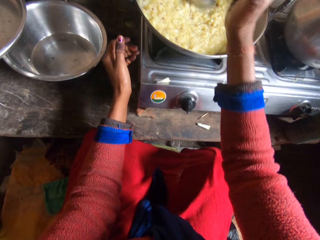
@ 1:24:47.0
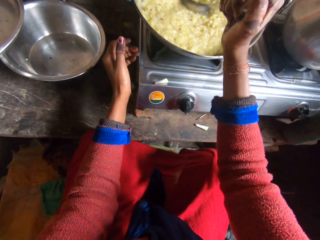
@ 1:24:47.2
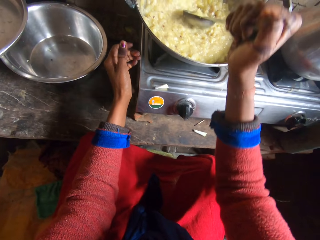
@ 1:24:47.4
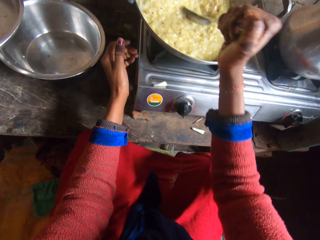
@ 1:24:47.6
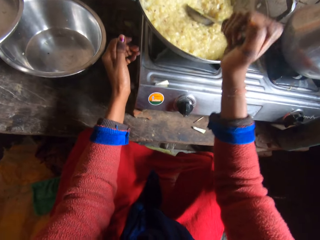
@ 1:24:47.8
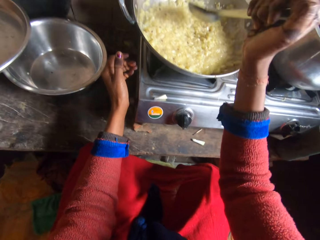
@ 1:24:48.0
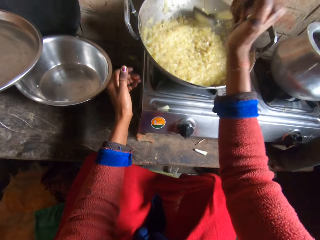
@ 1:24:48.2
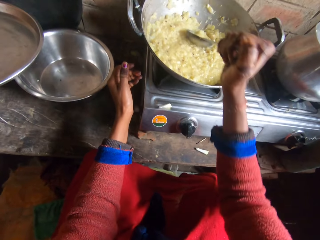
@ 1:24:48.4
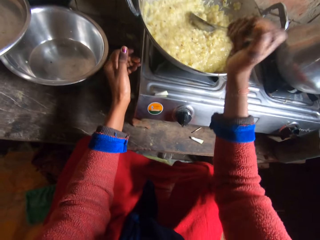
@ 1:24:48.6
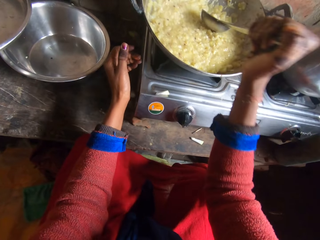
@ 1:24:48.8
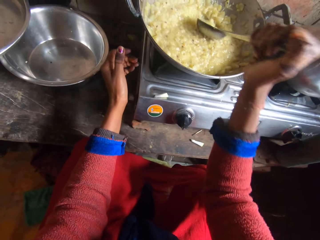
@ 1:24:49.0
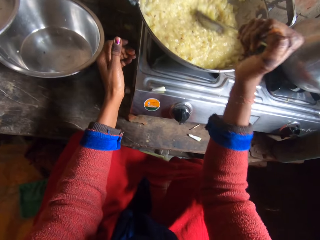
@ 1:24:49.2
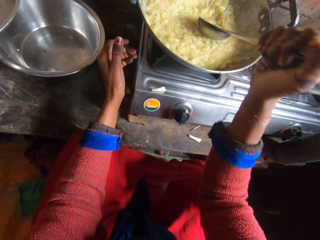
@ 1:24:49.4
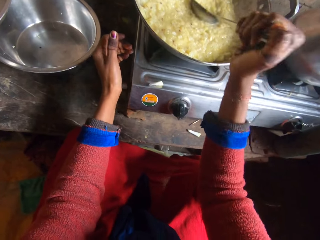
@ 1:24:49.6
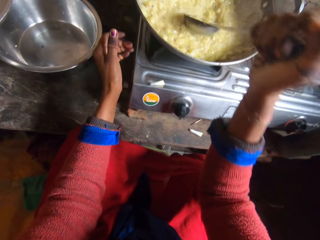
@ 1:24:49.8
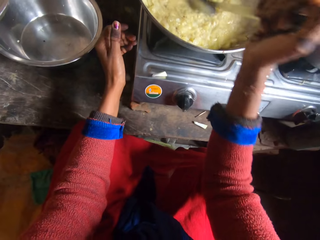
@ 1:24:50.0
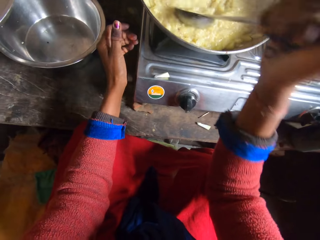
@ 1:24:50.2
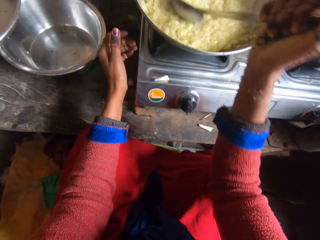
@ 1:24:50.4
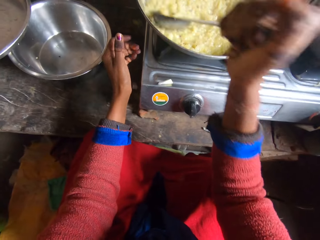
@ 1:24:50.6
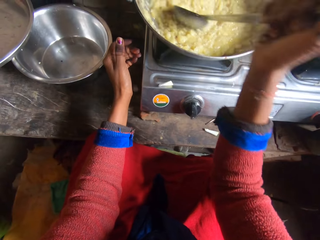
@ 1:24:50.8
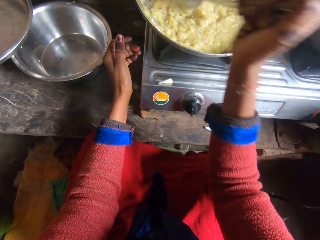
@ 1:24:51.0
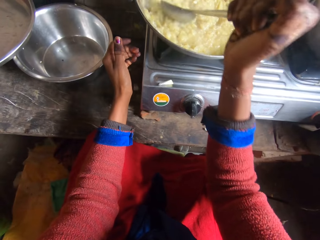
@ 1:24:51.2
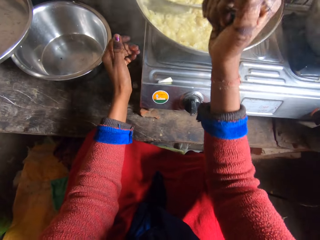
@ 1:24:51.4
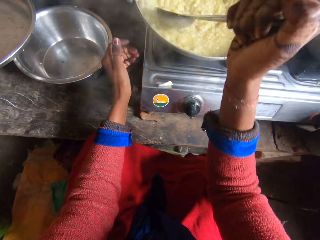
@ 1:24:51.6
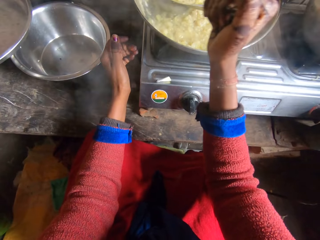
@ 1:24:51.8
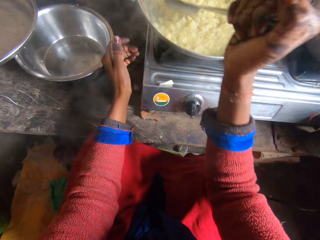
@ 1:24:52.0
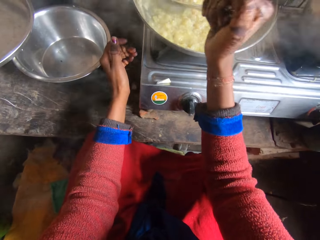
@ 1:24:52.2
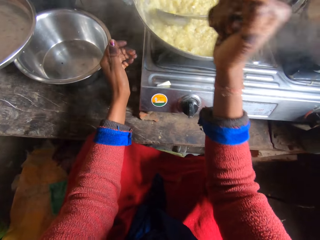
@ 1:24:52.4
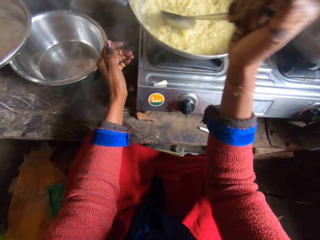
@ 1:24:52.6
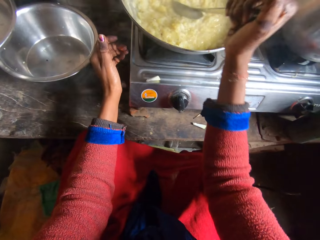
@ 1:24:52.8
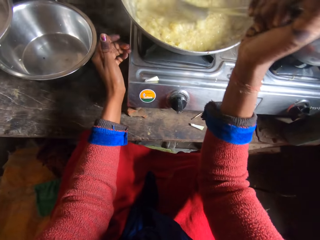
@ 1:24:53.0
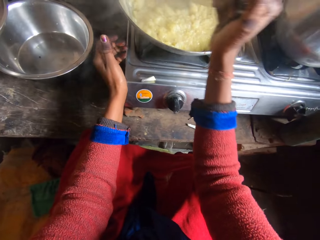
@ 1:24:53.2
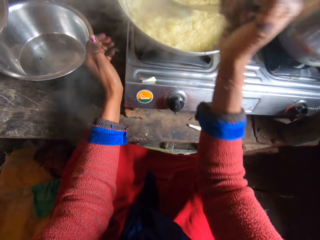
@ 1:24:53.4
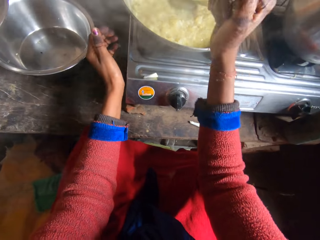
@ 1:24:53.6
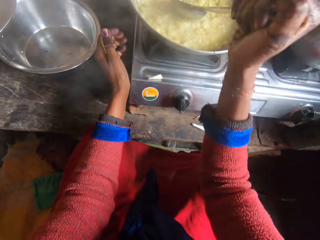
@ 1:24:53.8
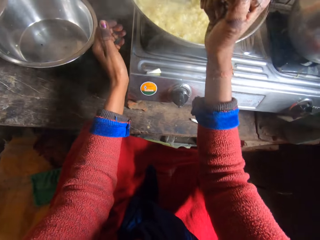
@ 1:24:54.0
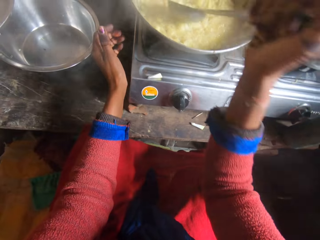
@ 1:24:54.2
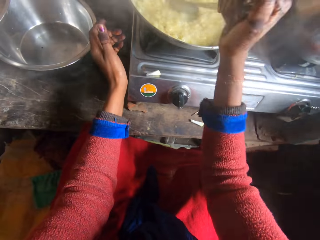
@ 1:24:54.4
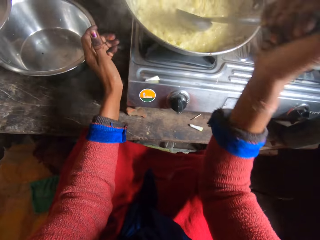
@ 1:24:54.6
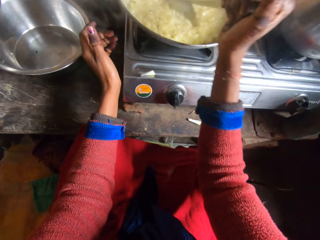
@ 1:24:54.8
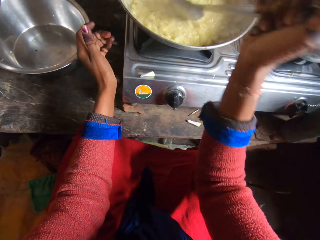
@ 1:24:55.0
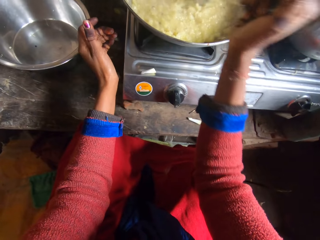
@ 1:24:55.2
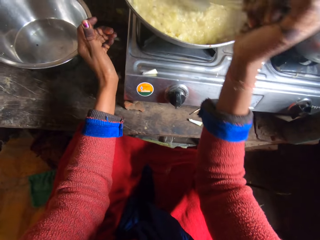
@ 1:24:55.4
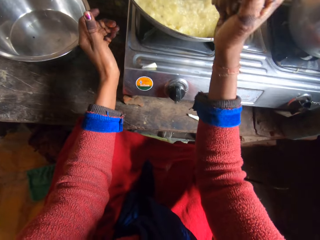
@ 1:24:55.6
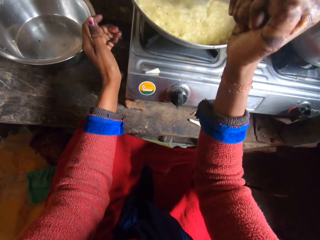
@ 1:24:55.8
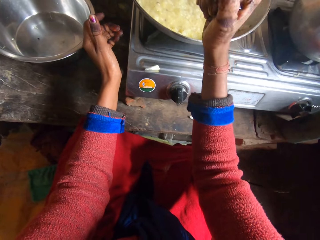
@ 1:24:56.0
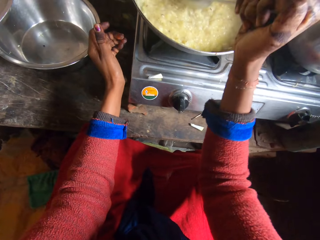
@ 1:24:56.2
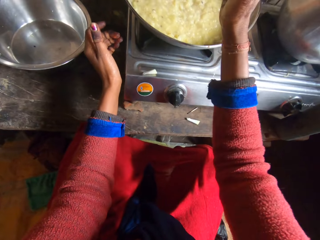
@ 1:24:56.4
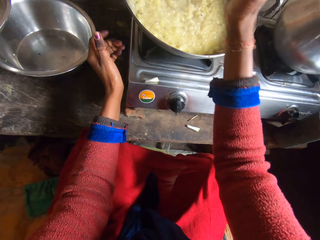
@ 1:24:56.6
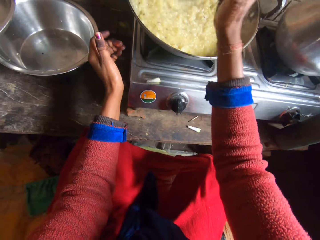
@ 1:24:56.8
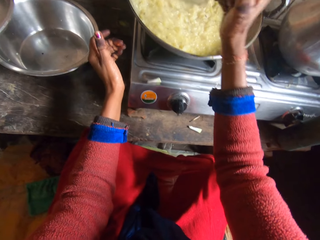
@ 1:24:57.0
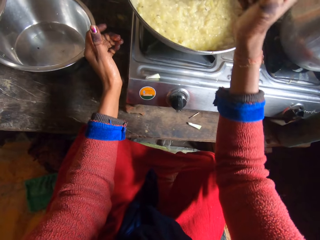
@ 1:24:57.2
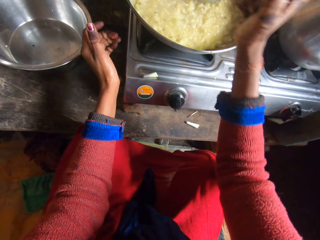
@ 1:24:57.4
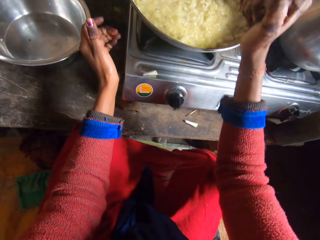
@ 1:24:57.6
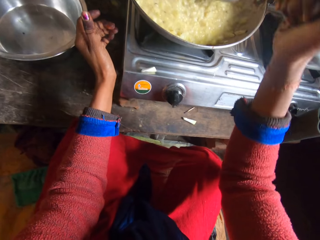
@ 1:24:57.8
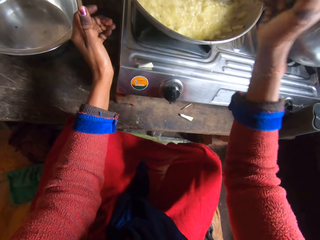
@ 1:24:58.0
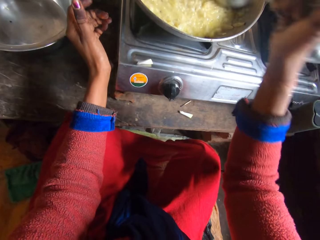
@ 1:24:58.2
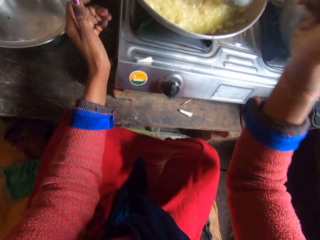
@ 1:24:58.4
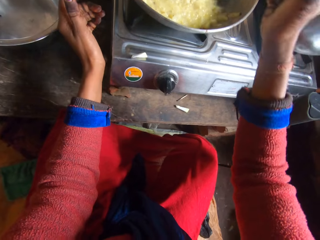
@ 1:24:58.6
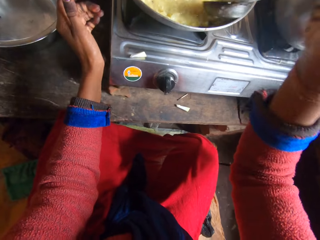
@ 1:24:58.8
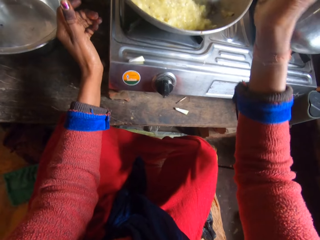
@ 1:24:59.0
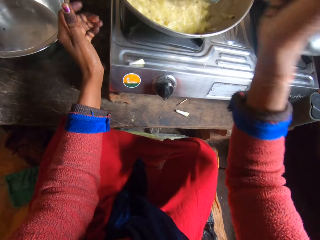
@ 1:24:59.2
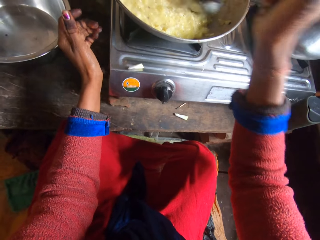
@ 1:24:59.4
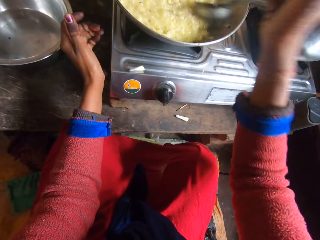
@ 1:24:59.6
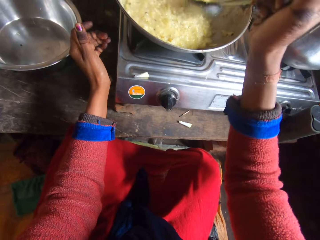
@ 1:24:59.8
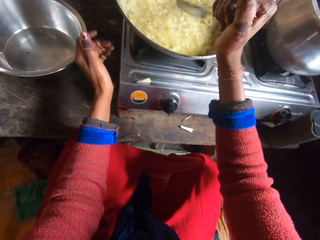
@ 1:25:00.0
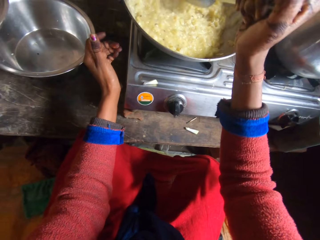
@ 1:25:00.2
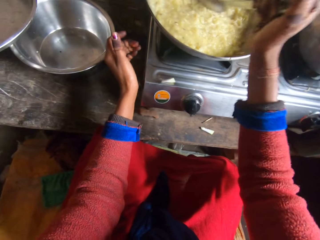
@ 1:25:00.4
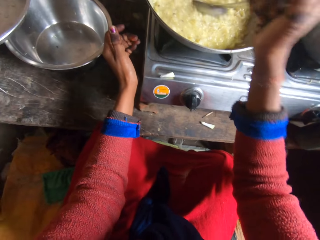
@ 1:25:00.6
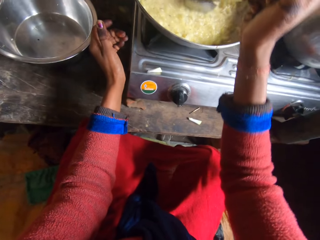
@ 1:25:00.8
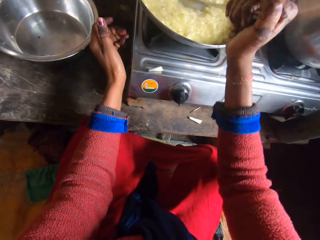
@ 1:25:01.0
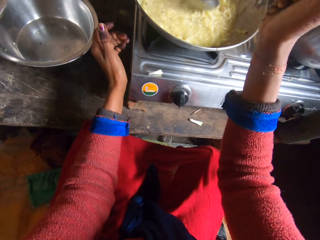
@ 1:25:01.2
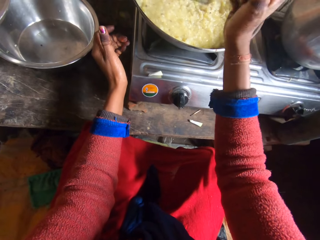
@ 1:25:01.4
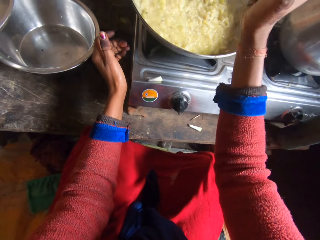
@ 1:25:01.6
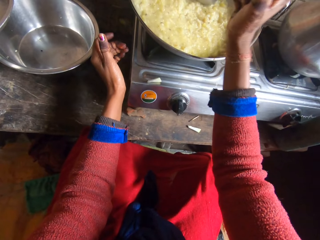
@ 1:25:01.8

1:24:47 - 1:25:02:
The camera wearer smashes the food with the cooking spoon with the right hand.

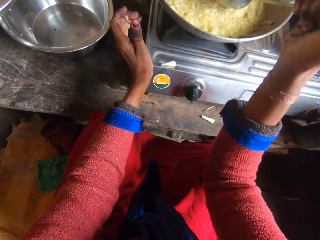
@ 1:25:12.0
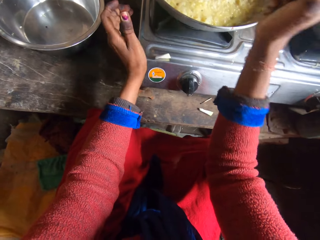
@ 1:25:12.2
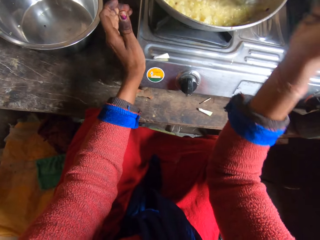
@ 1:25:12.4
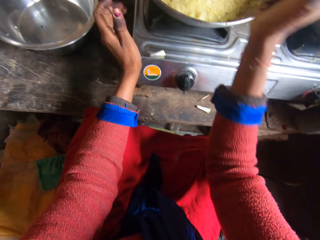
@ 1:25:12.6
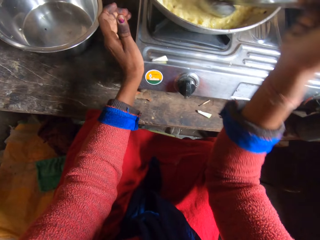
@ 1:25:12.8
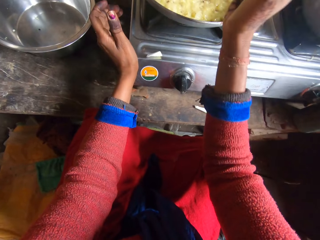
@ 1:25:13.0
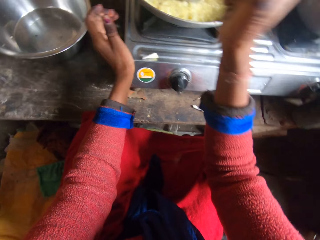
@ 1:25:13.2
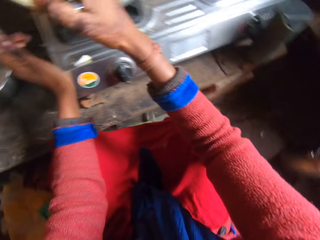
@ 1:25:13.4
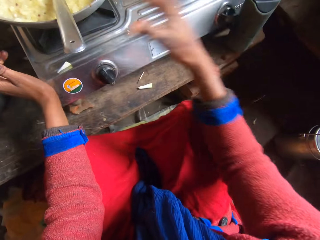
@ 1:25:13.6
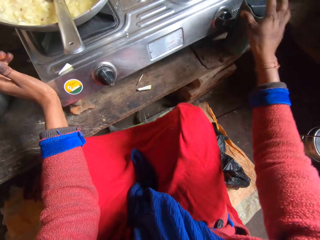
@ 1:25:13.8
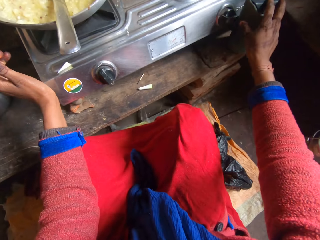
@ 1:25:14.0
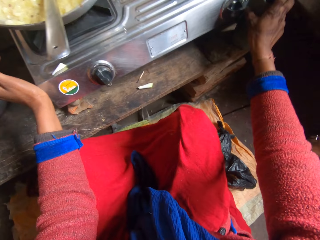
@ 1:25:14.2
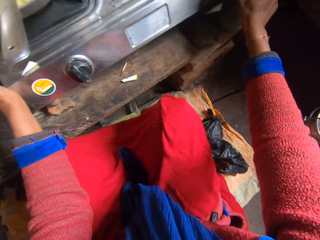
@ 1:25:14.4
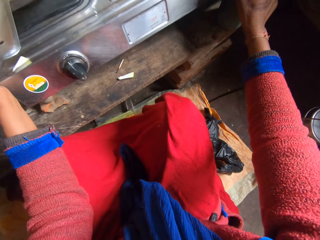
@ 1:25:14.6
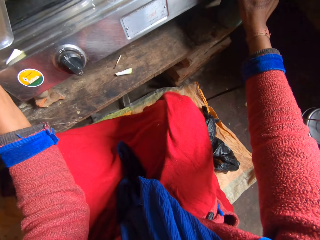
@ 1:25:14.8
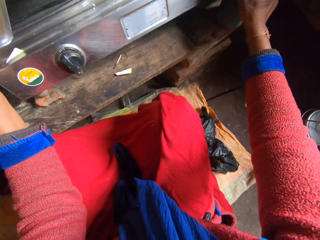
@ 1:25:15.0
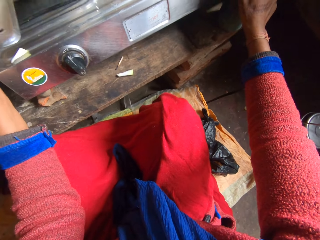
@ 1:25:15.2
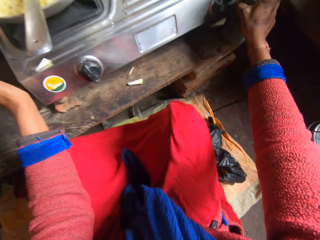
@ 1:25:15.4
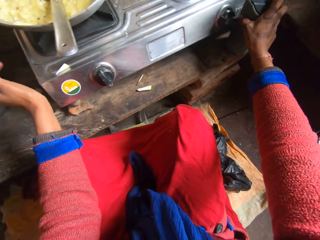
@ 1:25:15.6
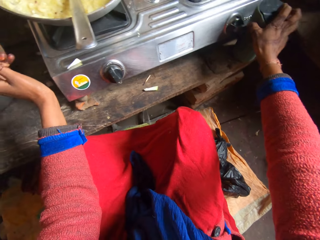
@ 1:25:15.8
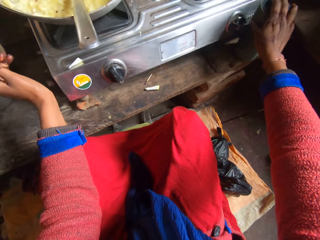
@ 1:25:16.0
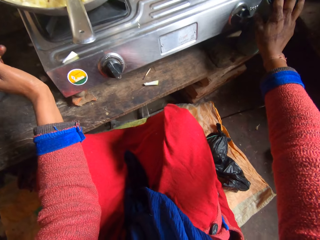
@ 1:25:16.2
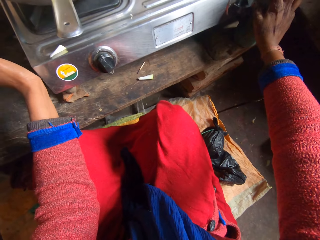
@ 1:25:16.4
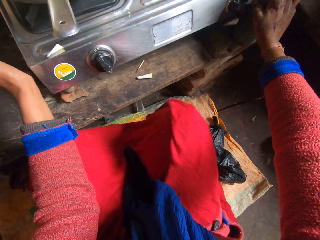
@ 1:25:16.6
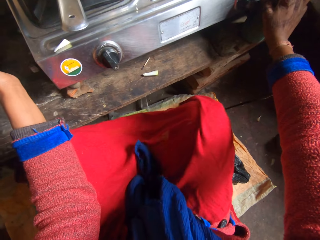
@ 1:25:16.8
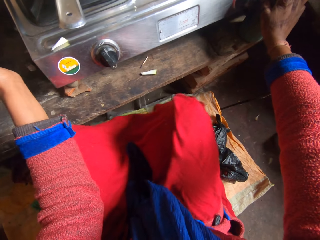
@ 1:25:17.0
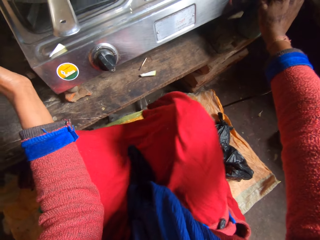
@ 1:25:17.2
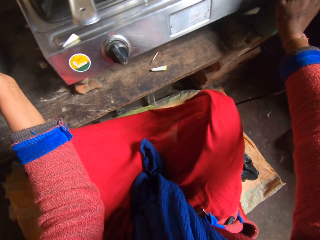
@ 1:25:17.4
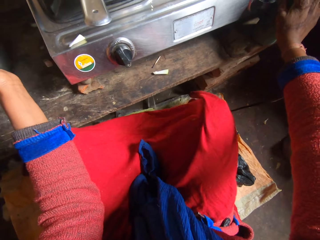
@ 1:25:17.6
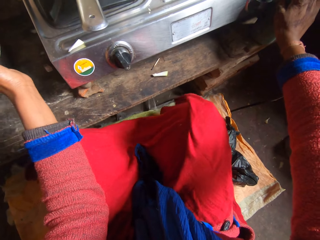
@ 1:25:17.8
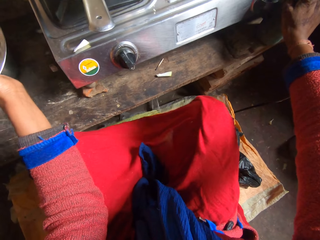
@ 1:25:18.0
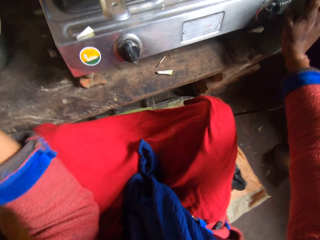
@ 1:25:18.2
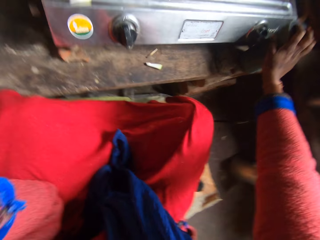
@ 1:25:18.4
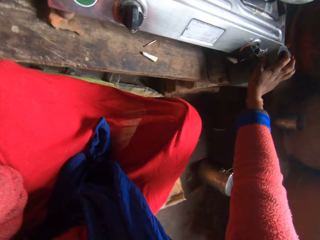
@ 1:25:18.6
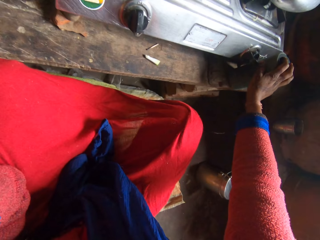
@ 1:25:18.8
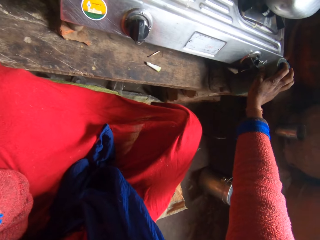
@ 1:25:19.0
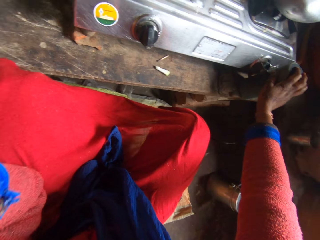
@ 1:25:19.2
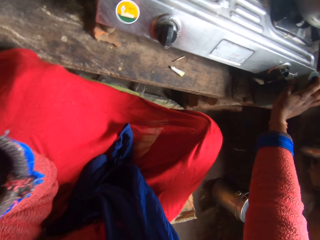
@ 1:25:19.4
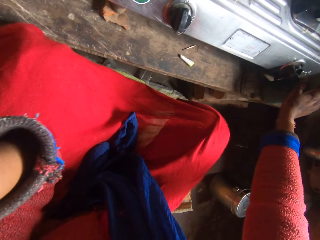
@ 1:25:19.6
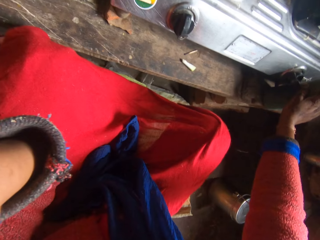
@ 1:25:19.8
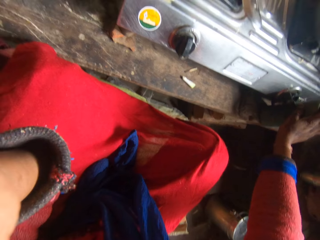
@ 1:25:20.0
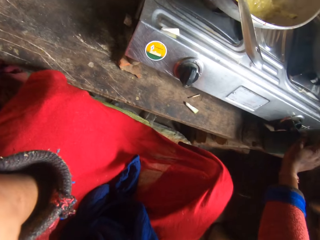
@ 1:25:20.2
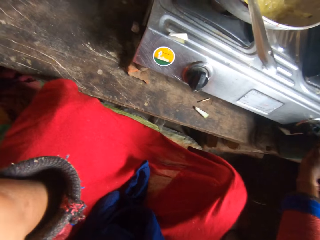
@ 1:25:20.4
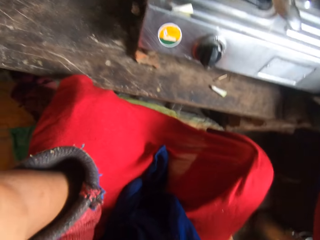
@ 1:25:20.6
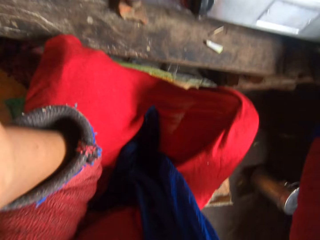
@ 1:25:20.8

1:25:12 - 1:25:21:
The camera wearer adjusts the control of the cooker.
